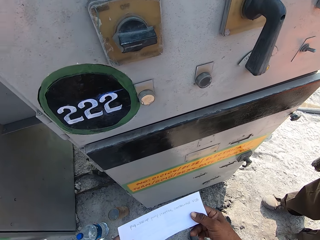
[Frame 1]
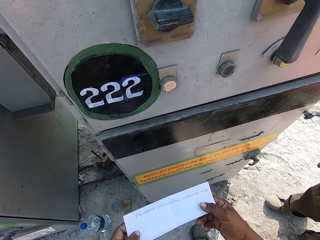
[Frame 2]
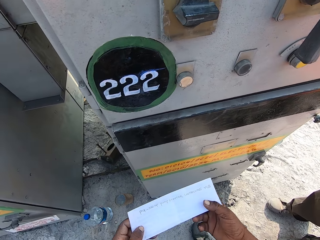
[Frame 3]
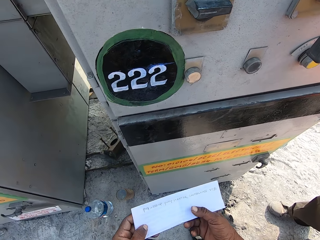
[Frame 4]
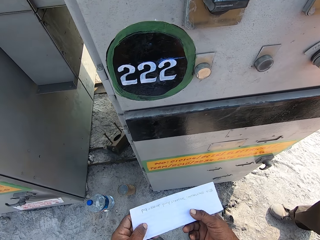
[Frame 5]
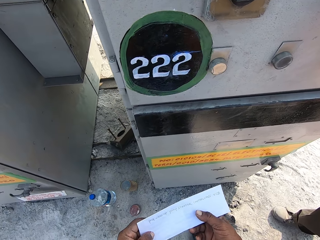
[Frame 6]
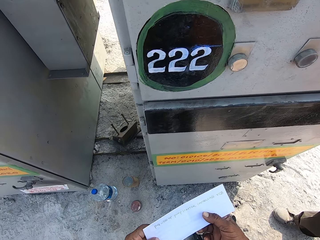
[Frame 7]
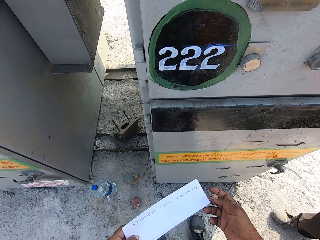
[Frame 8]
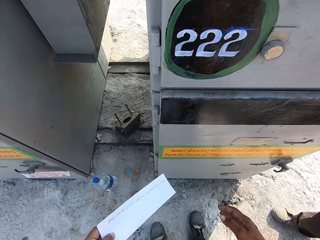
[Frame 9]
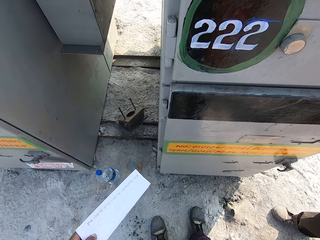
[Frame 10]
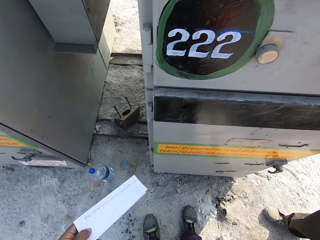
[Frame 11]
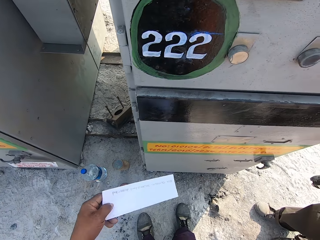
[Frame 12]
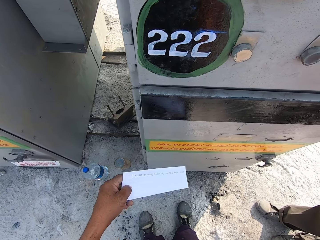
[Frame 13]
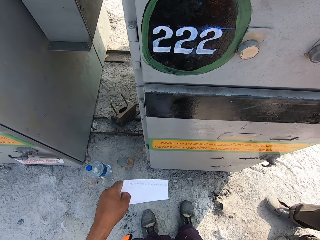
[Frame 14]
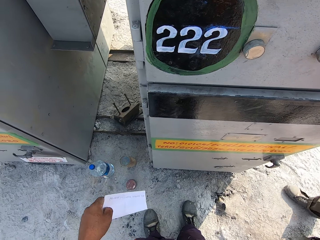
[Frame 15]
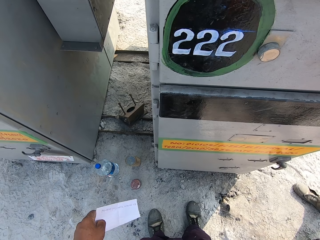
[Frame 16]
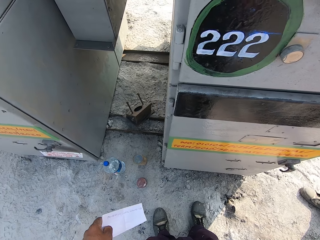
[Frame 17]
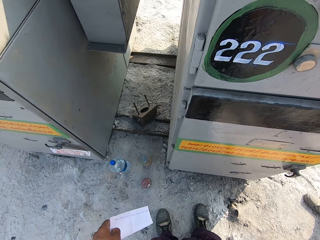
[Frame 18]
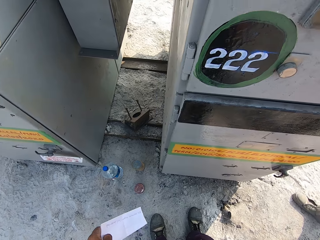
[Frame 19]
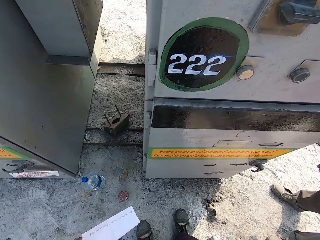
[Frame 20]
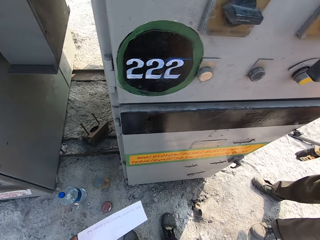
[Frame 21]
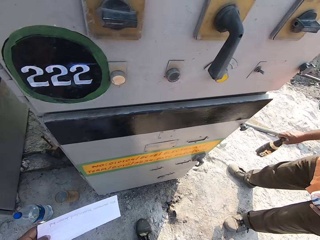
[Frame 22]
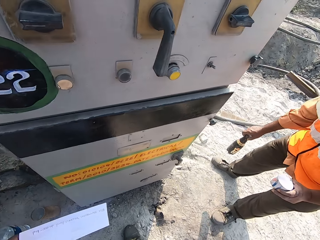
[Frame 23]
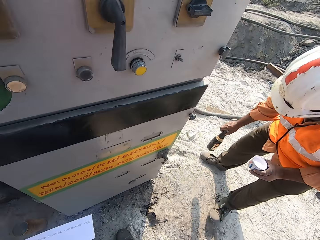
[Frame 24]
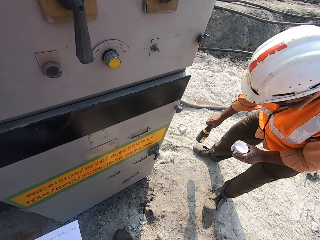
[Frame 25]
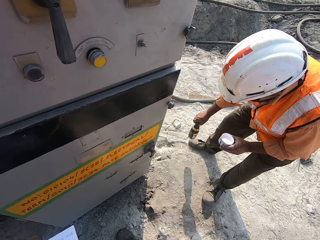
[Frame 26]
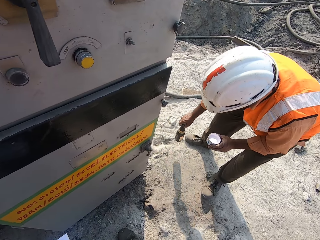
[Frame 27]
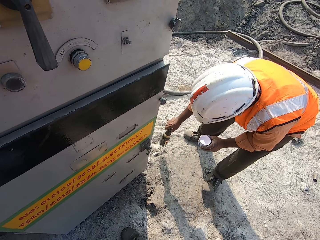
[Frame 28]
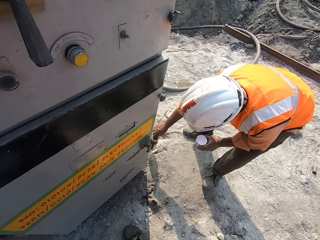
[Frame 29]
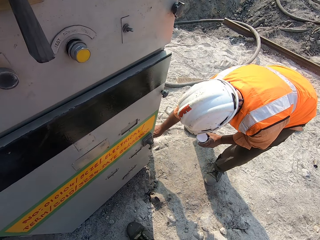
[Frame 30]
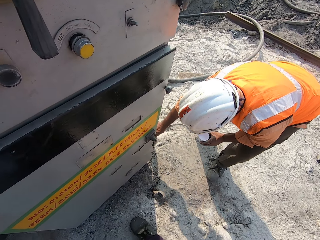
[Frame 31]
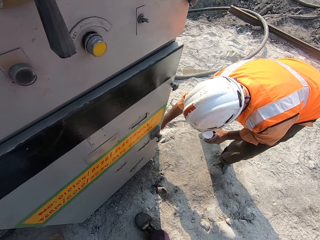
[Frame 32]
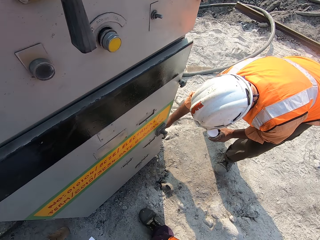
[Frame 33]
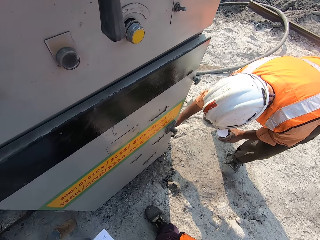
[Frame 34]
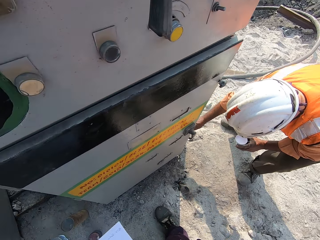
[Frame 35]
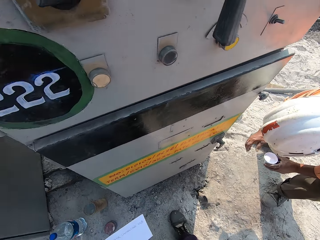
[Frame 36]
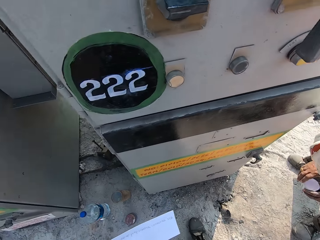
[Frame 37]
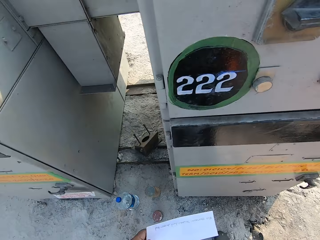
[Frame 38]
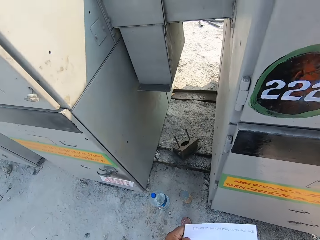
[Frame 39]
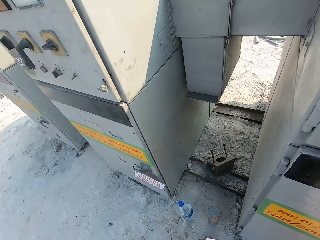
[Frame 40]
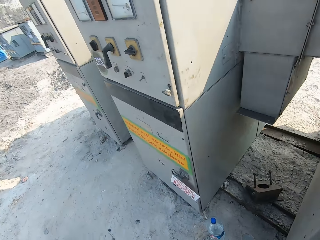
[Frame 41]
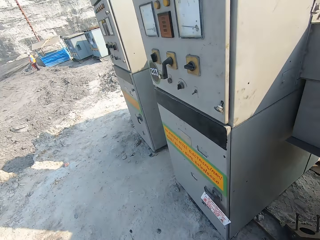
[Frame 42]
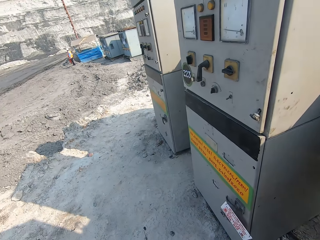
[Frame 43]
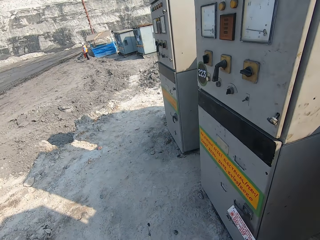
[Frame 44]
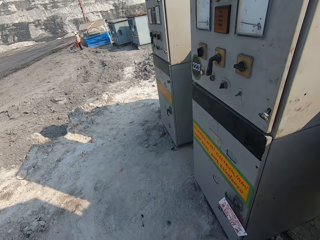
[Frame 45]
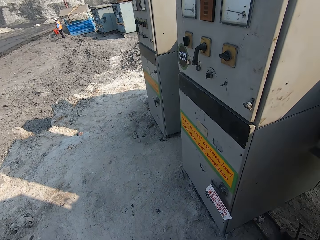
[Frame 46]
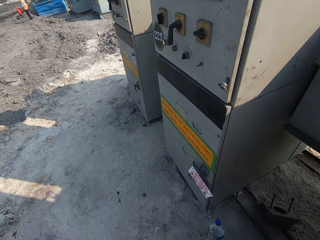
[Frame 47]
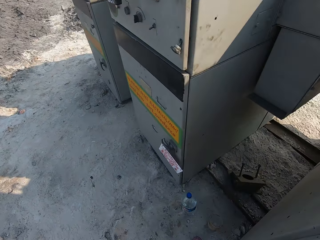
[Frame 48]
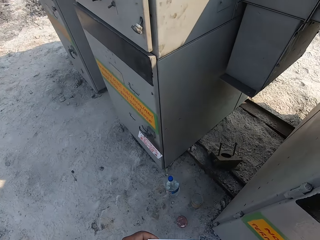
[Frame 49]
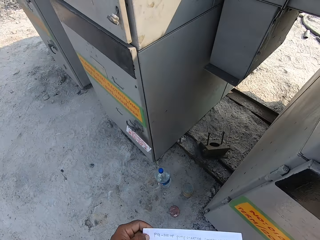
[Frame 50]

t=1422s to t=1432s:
The camera wearer interacts with a person. They look at the paper. They look around. The person puts down a bottle. The camera wearer looks around.

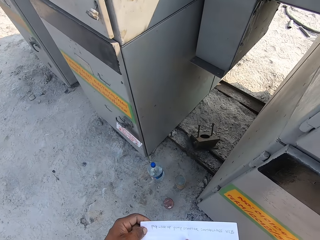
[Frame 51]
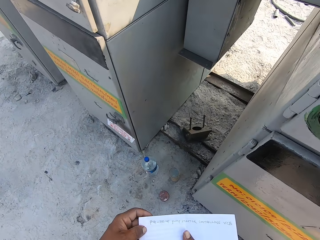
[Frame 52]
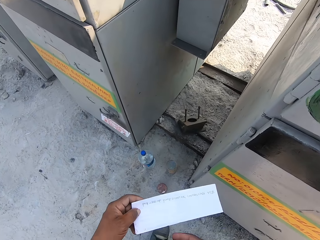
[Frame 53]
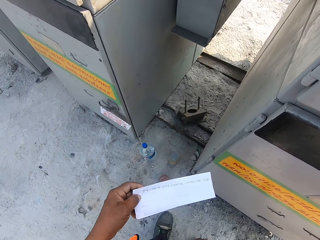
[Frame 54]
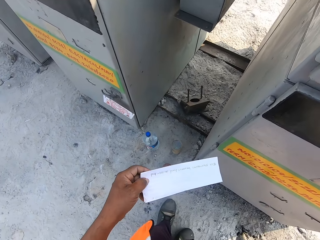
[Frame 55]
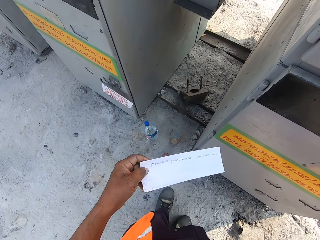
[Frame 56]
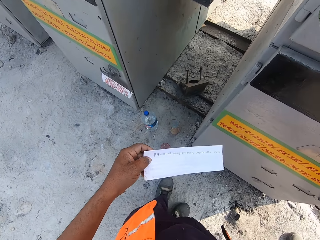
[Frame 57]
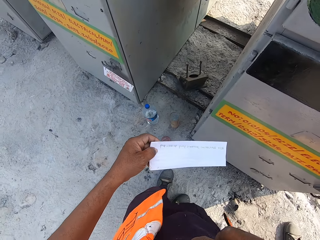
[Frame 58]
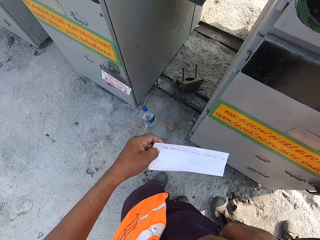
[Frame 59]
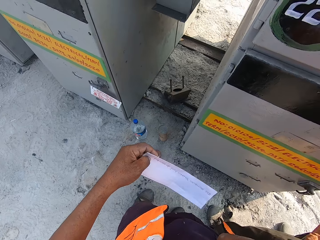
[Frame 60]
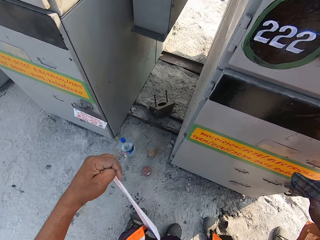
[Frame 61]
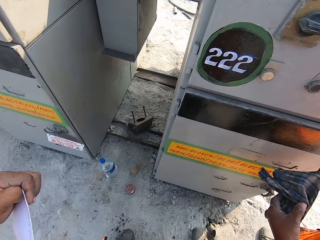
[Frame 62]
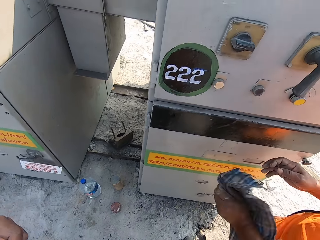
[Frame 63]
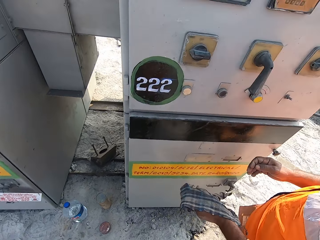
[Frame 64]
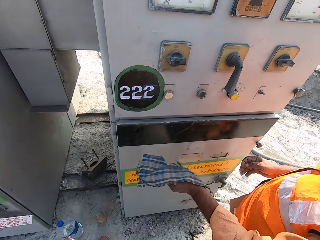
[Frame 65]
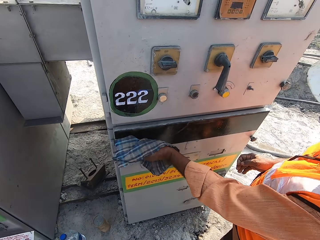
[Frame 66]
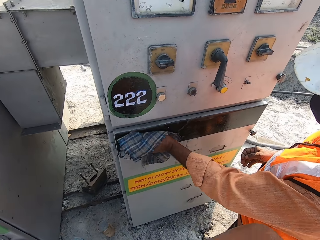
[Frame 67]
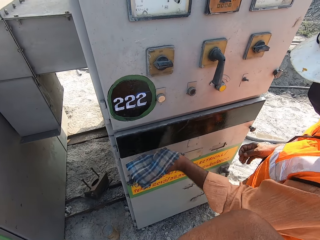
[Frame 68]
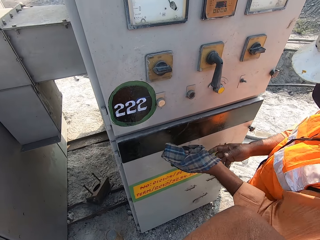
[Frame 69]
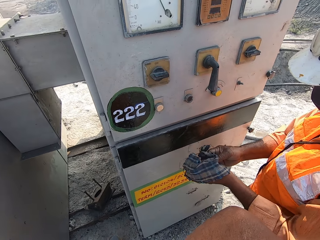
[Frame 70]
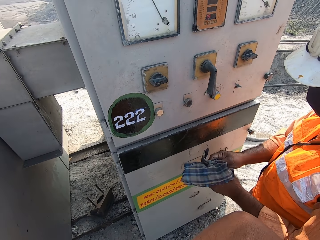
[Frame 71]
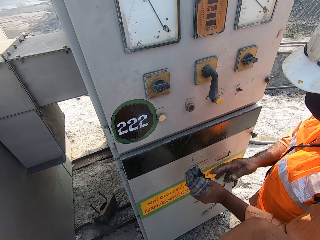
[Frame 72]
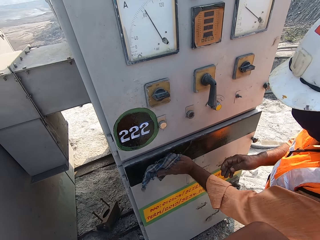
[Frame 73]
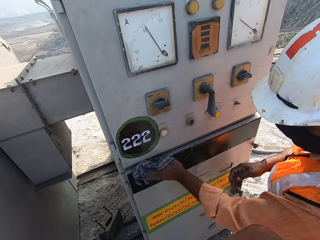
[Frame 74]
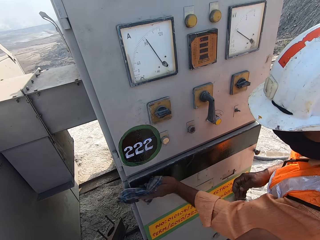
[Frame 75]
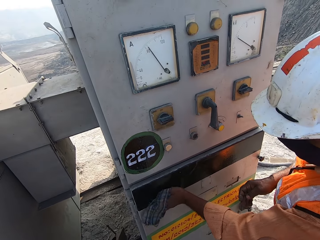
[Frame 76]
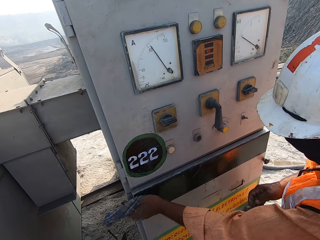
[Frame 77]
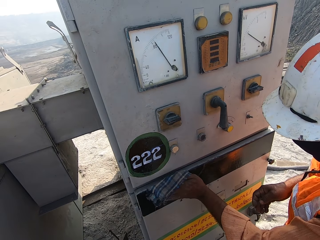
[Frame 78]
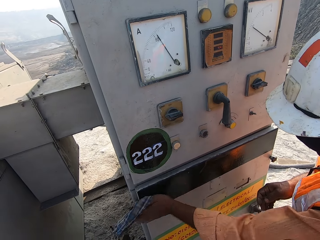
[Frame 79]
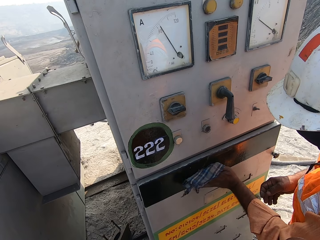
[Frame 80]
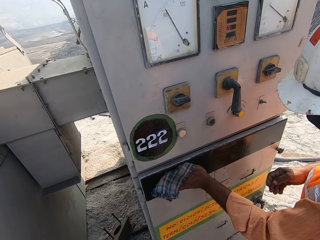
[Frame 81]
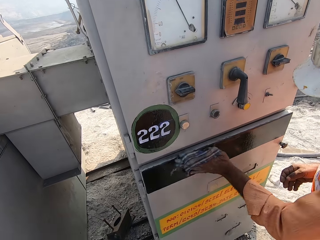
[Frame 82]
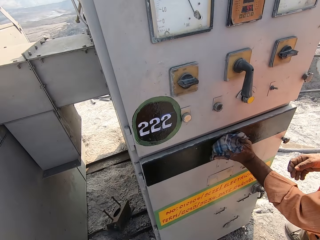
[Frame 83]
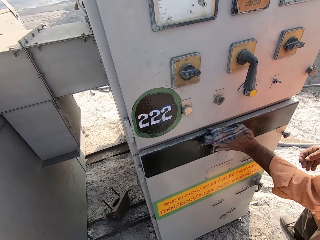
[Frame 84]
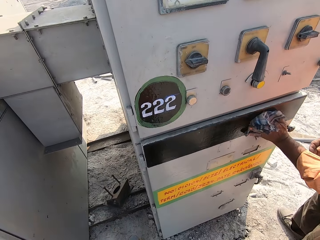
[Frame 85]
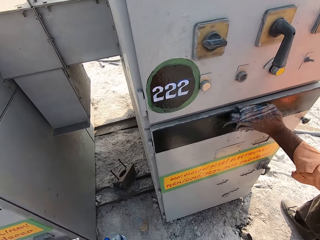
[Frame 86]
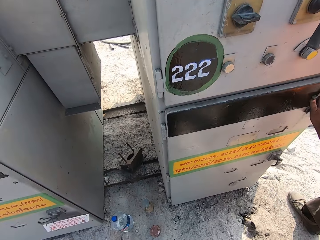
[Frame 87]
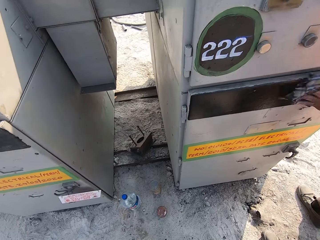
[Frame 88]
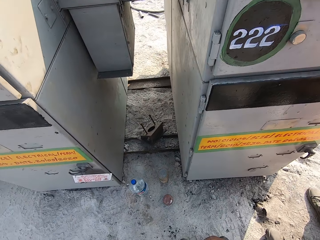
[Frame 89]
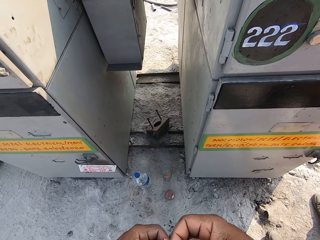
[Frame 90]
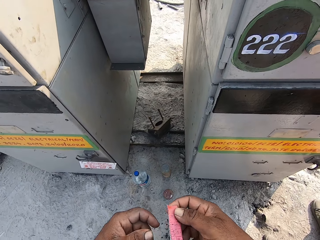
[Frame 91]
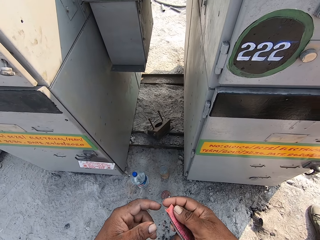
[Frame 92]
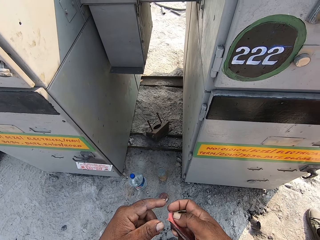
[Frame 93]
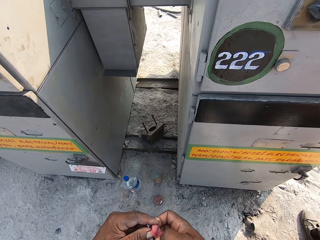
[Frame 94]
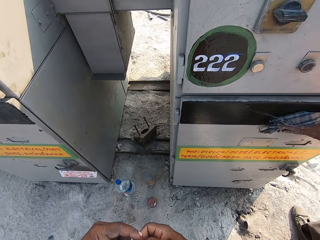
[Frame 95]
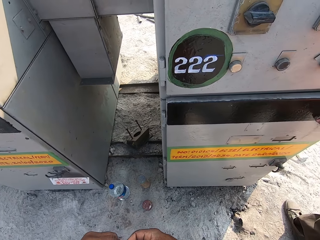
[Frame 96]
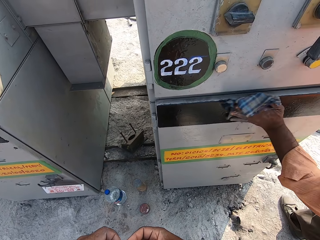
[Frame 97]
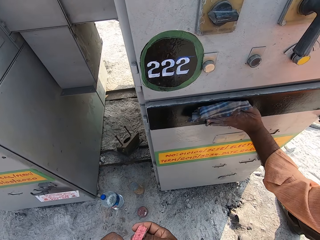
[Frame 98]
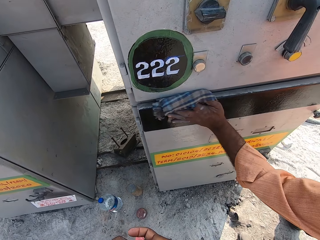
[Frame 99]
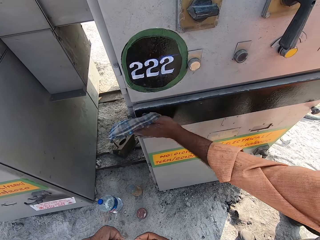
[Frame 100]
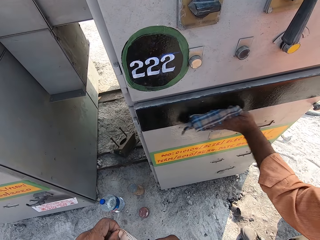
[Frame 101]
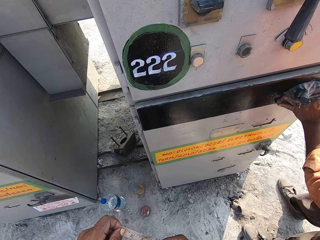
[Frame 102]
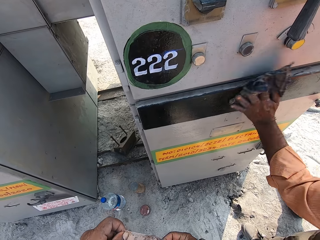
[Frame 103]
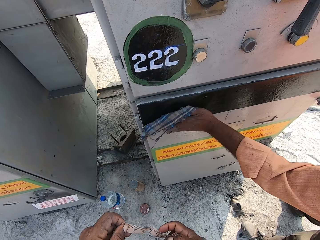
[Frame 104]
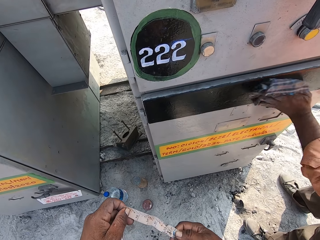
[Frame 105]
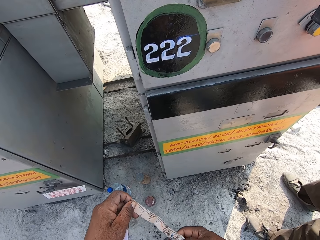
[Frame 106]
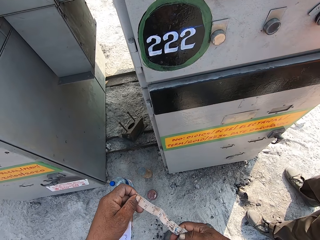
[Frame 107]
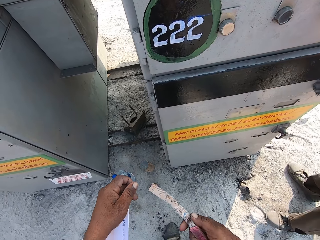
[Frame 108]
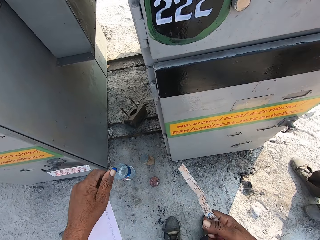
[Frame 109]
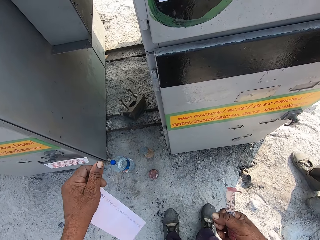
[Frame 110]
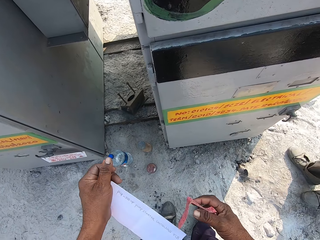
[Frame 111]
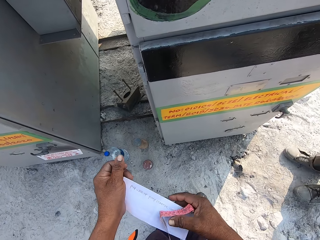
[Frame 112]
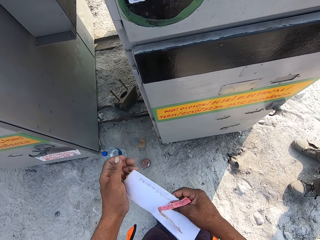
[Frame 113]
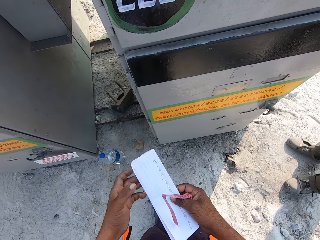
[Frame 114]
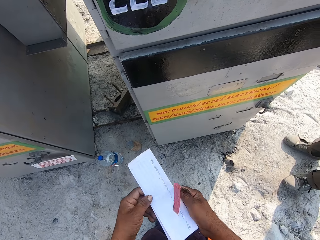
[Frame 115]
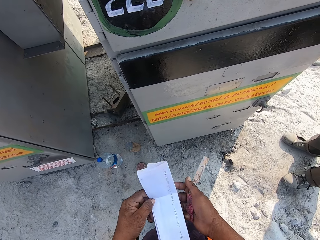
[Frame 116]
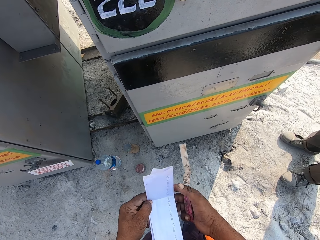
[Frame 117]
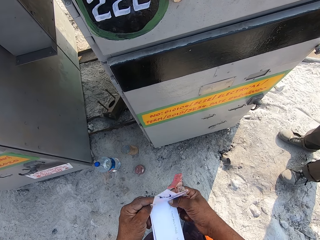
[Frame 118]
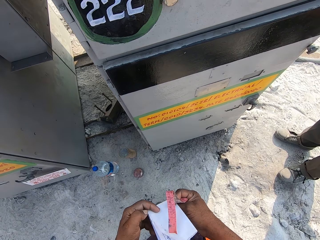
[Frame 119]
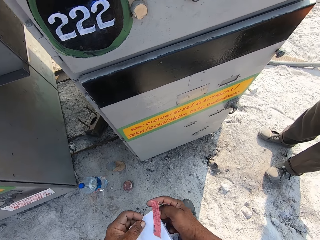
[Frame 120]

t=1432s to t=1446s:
The camera wearer looks at the paper. A person wipes the control panel box with a piece of cloth. The person adjusts the piece of cloth. The person wipes the control panel box with the piece of cloth. Another person dialogues on a cellphone. The first person wipes the control panel box with the piece of cloth. The camera wearer adjusts the tape measure. They hold the measuring tape. They shift the piece of paper to the right hand. They fold the piece of paper.
